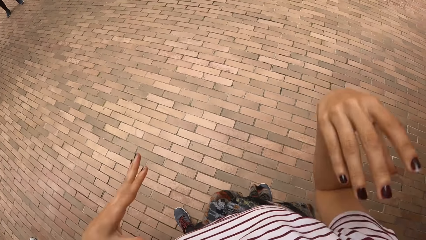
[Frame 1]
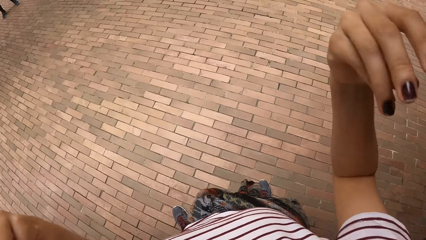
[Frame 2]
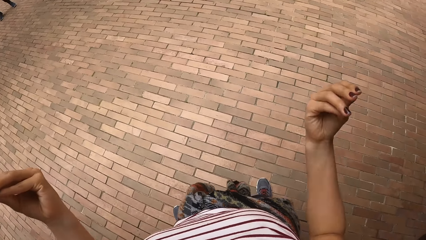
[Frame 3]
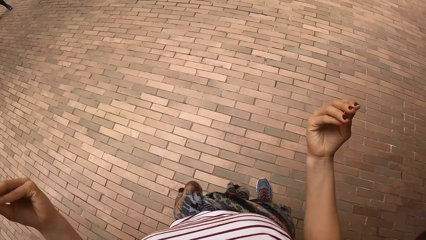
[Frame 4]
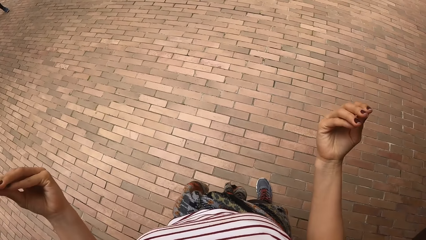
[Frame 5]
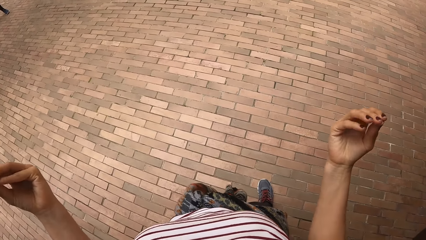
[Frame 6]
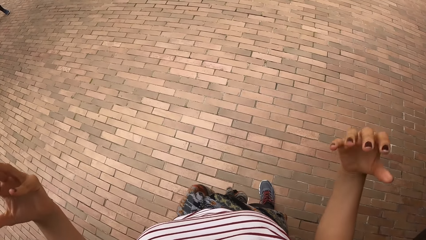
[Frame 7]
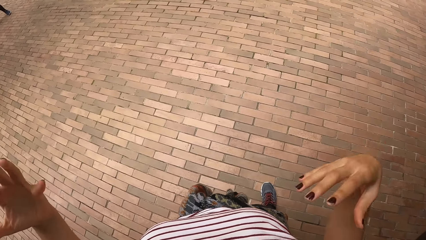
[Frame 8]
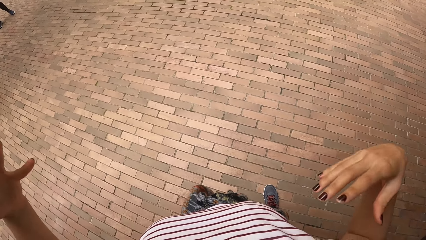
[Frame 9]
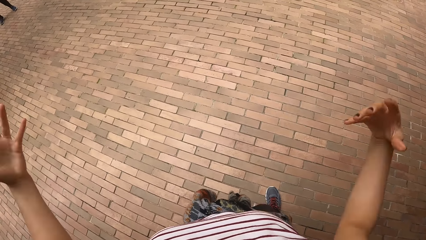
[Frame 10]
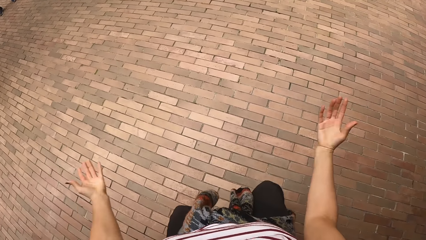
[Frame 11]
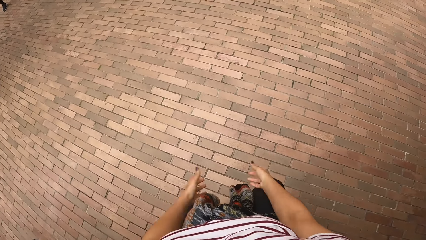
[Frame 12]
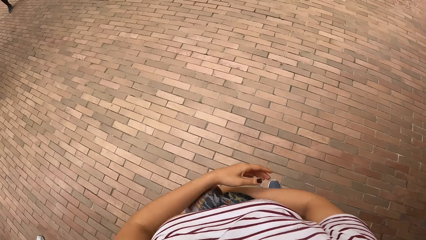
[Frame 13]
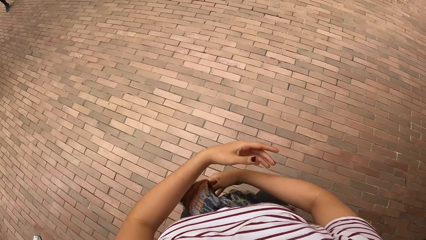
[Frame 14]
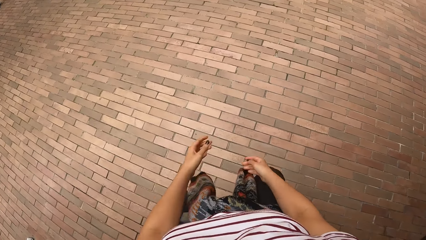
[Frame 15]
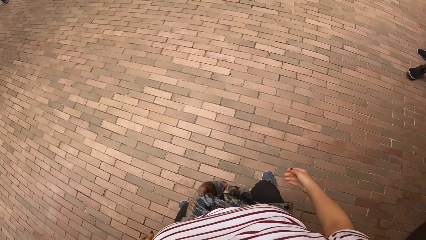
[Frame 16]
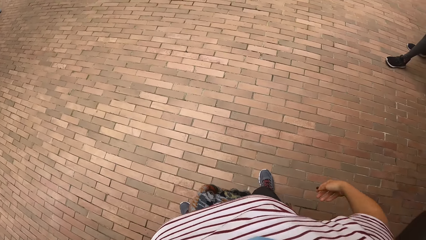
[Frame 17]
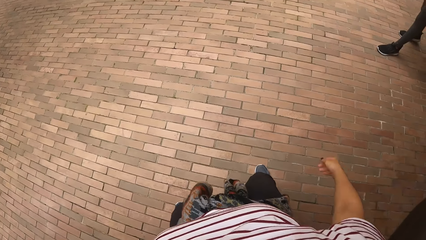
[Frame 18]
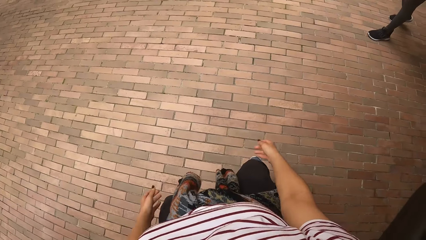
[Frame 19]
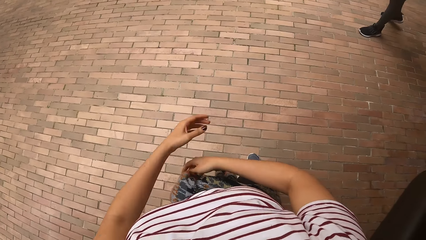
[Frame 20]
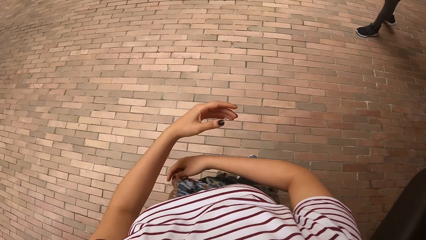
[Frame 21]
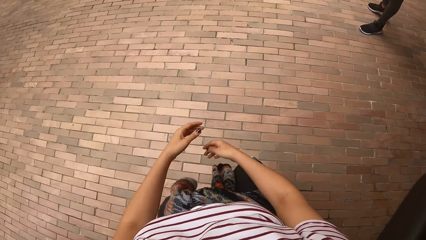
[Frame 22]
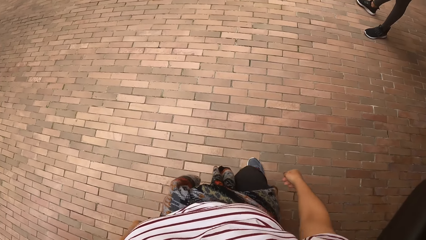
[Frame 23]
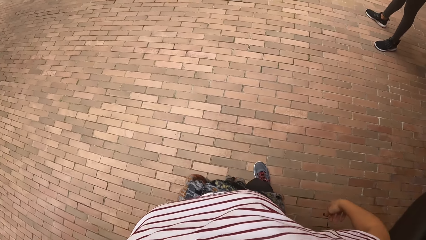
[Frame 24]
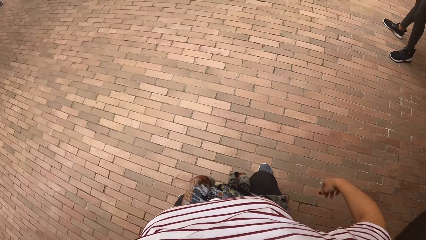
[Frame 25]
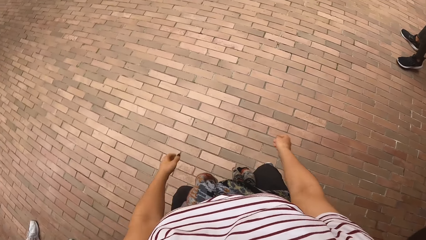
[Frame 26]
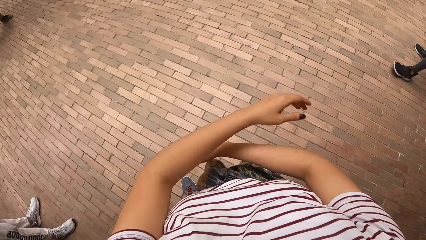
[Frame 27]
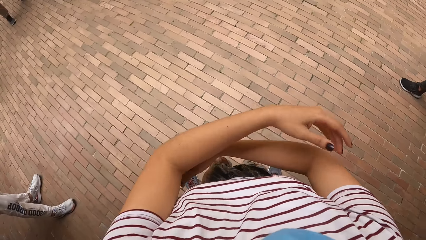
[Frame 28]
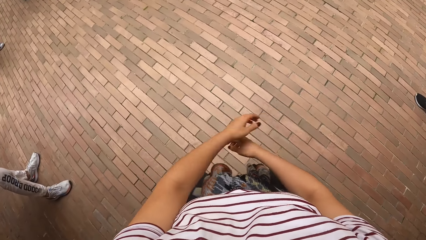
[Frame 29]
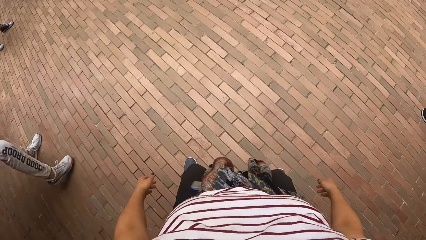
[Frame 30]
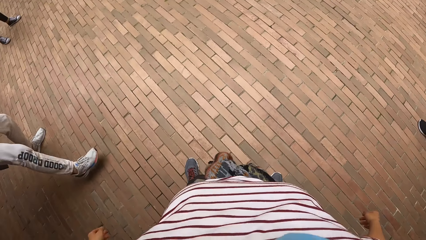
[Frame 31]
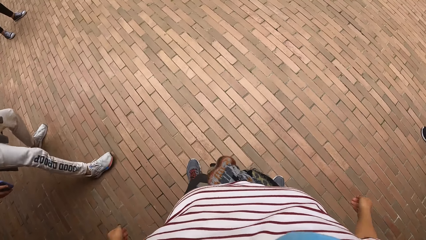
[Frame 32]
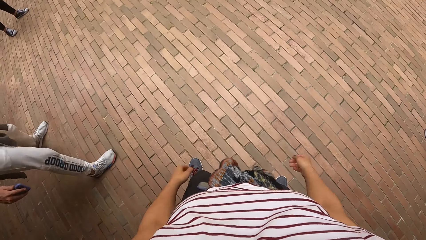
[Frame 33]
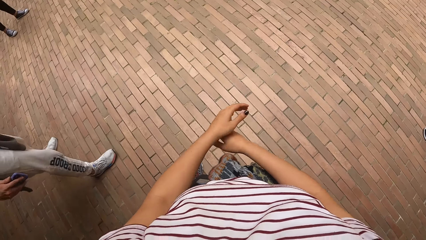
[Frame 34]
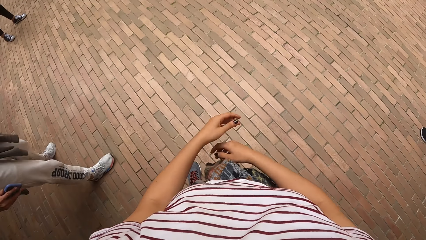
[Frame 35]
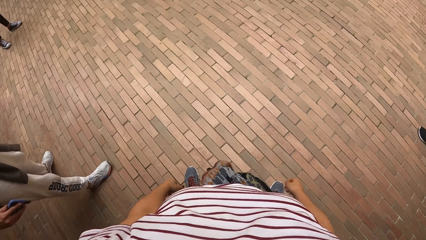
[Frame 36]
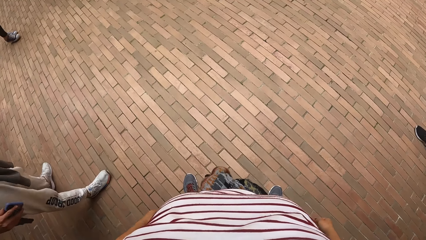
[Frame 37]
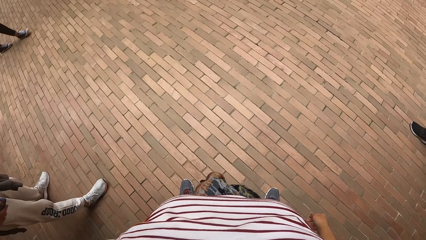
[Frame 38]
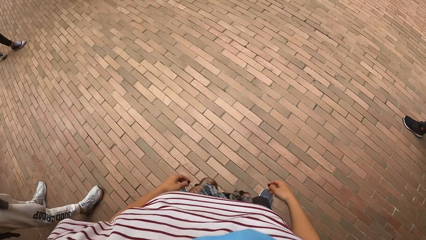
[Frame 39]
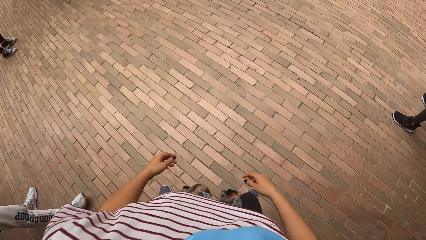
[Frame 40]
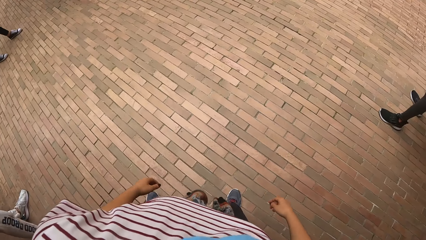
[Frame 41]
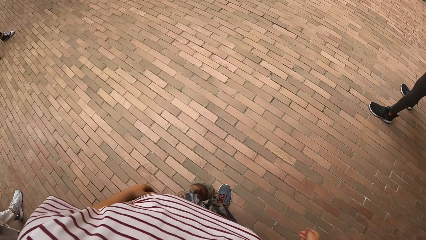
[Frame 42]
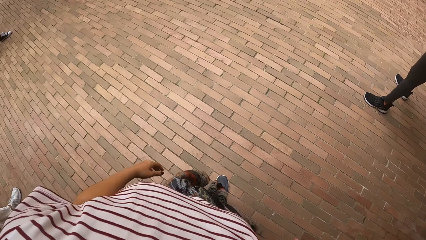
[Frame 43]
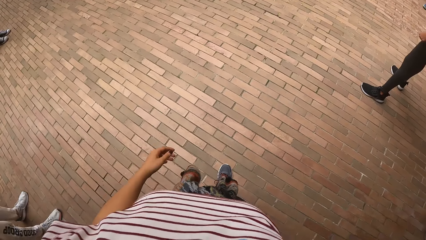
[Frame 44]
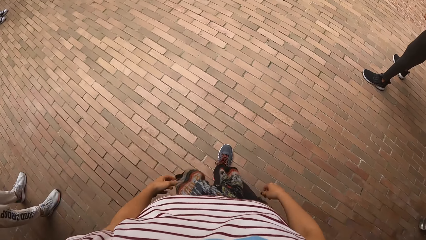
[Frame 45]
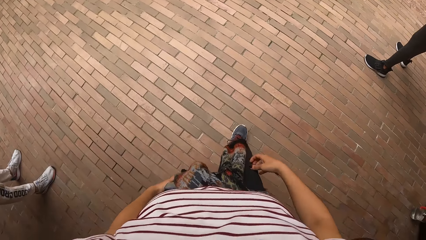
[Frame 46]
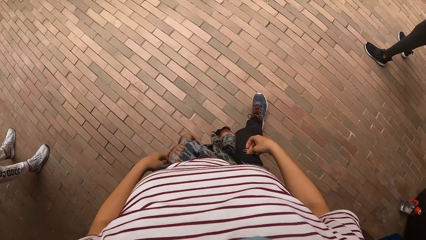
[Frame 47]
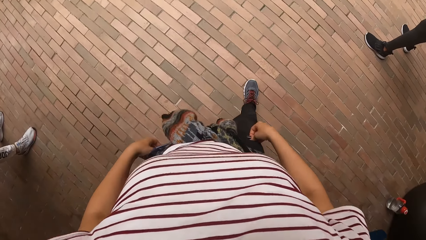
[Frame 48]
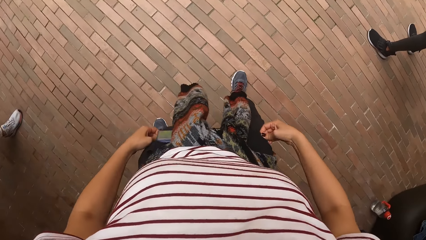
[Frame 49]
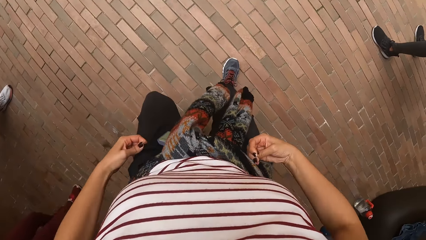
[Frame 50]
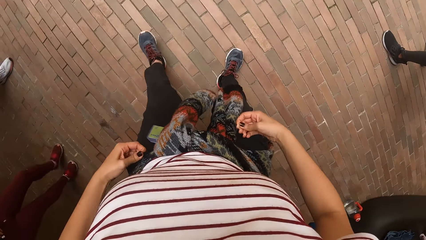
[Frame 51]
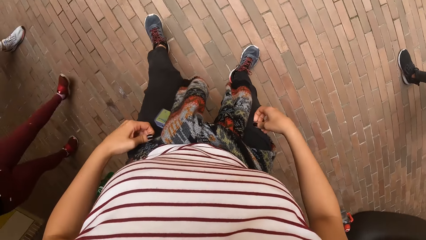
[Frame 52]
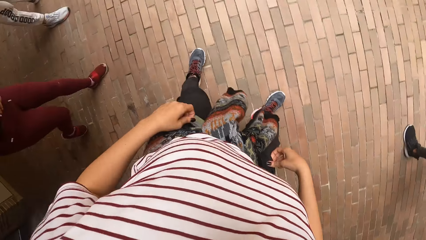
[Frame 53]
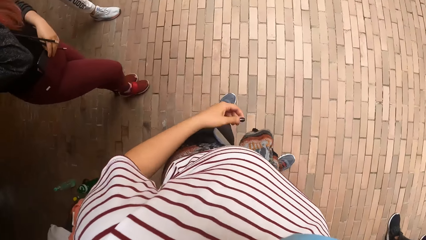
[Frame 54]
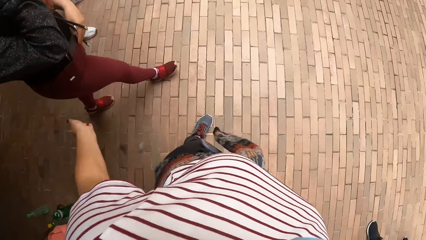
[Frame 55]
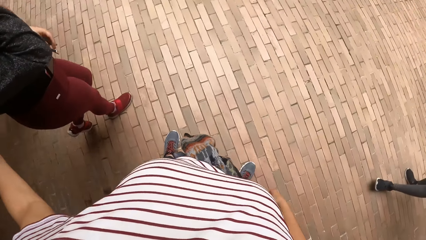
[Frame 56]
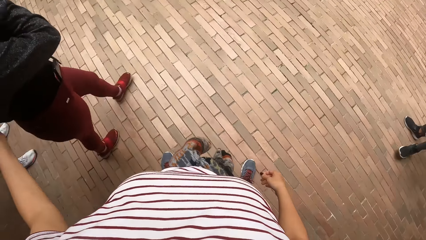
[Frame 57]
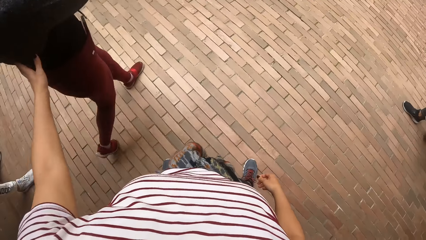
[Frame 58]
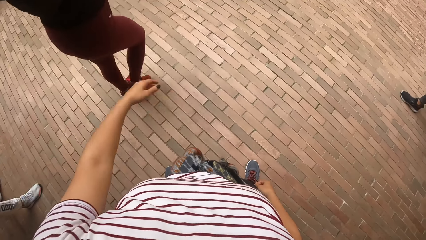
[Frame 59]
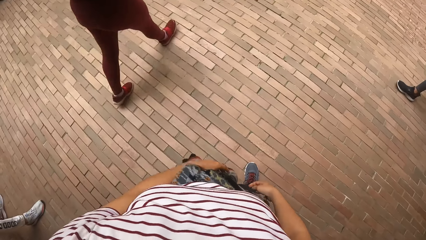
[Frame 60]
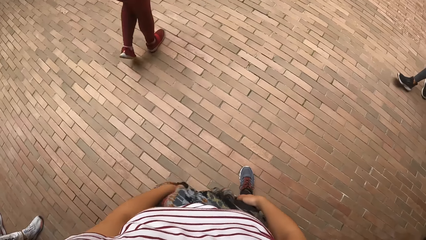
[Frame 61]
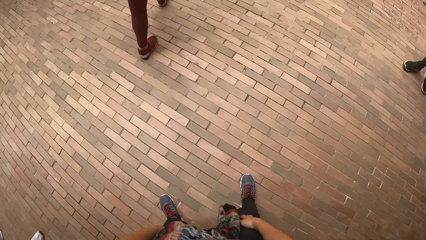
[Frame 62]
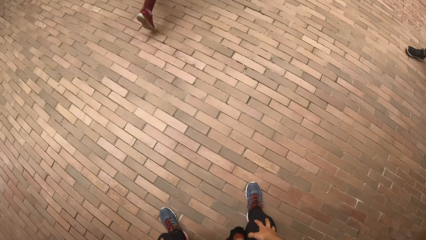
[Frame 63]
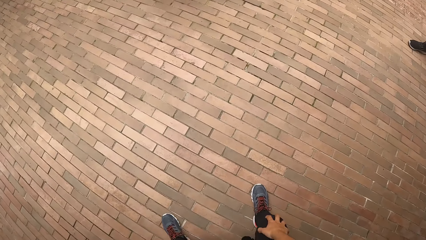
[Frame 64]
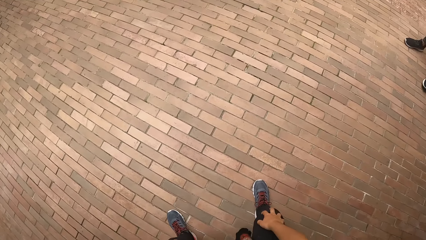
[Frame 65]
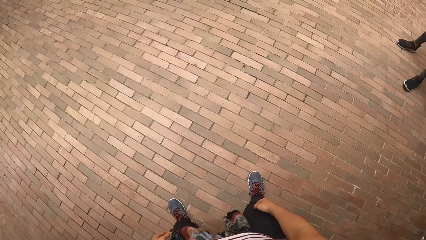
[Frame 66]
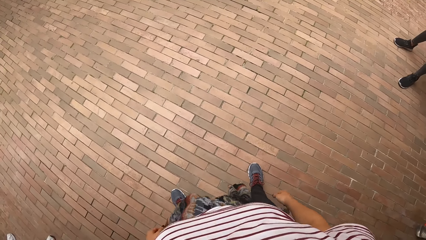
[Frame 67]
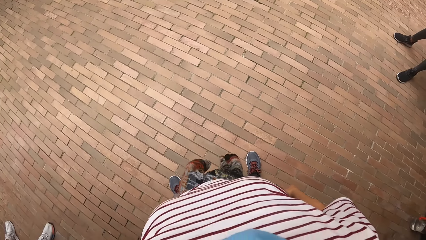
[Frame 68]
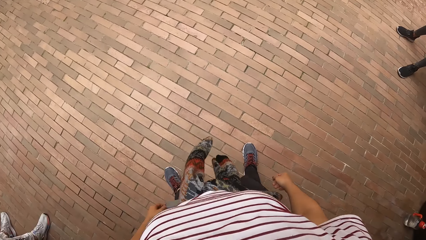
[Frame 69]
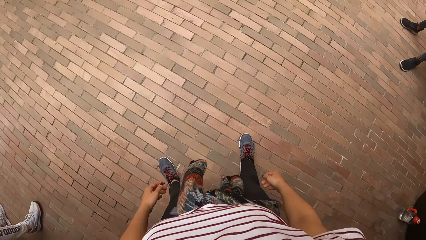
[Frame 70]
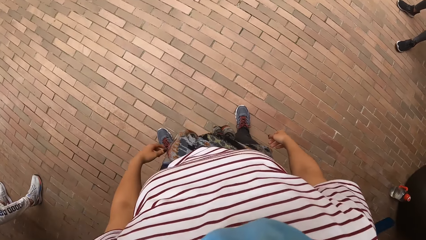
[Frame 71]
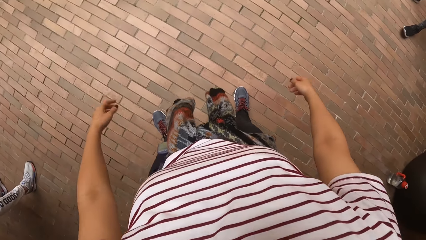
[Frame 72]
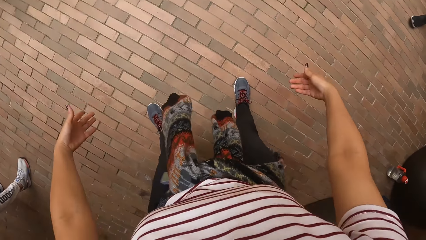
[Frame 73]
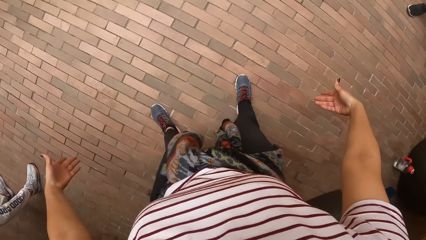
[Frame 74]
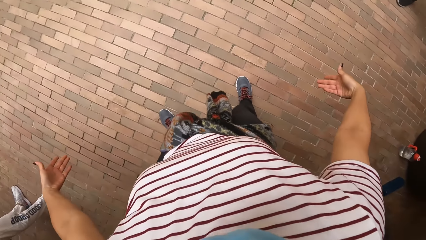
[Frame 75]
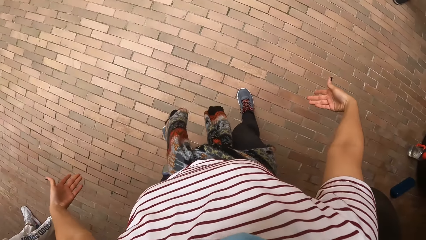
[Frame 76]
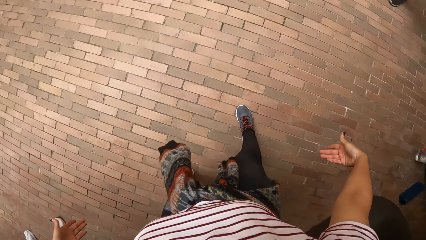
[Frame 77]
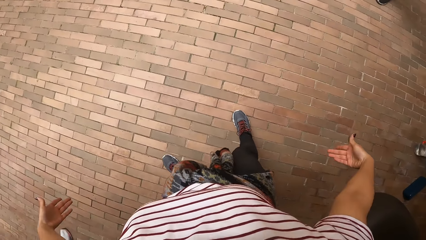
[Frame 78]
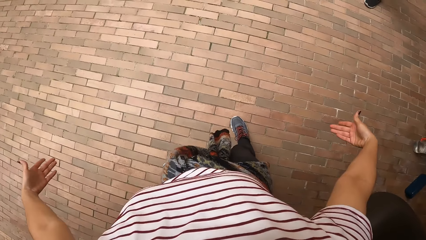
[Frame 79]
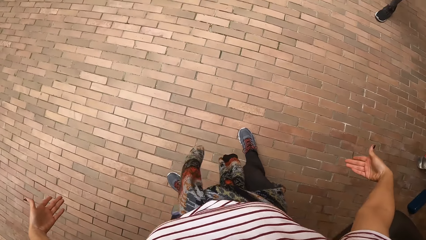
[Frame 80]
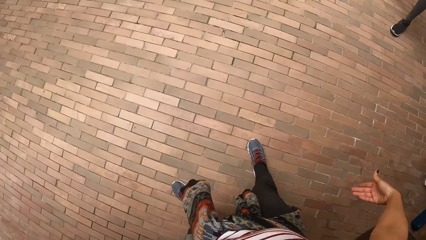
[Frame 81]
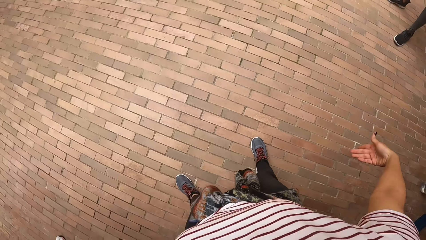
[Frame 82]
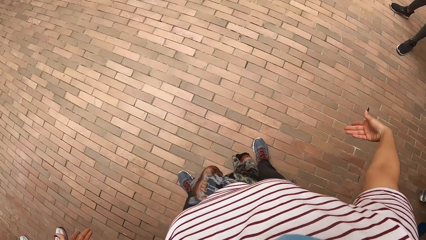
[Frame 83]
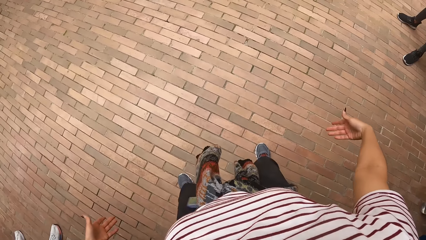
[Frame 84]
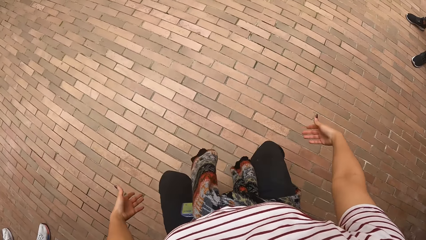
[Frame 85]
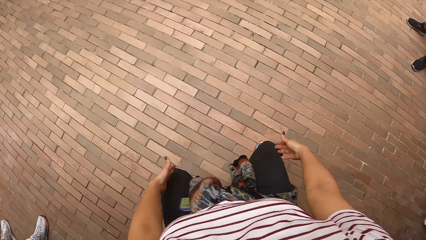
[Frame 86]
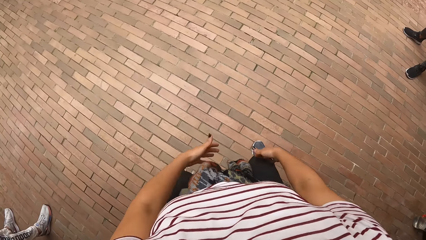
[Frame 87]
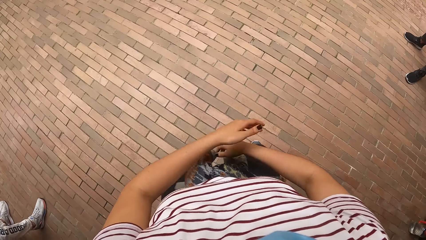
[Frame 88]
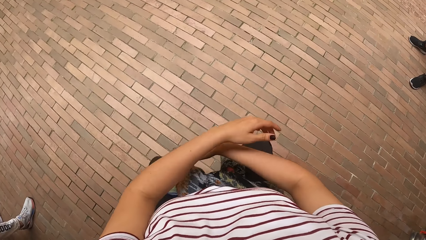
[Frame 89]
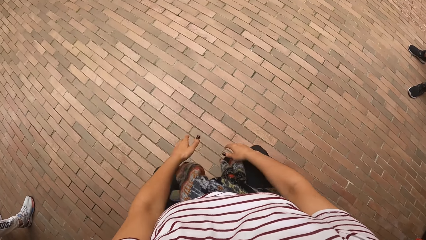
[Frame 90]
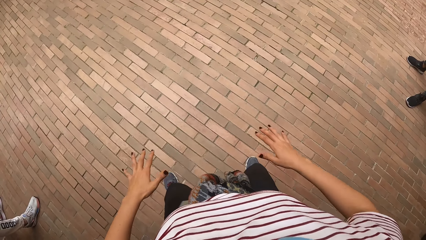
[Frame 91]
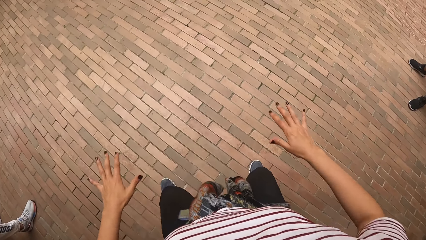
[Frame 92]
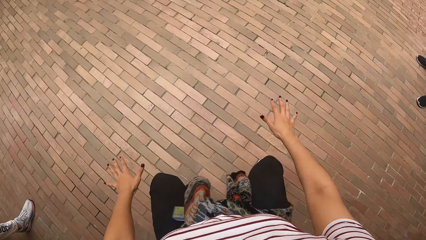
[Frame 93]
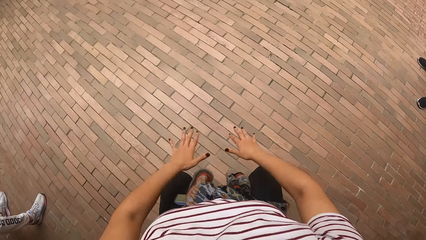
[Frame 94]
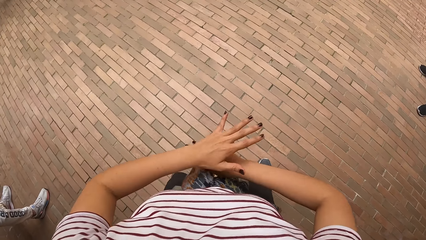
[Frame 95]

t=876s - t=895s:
The camera wearer sways hands. They dance in the building. They sway hands again. A person repositions legs. The camera wearer stops dancing in the building. They reposition their legs. A woman walks around. The camera wearer taps the woman's back with their left hand. The woman walks past the camera wearer in the building. The camera wearer dances in the building. They do a workout.
